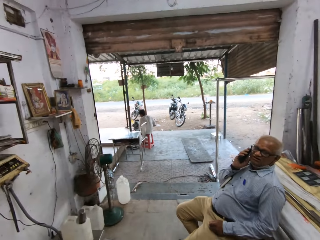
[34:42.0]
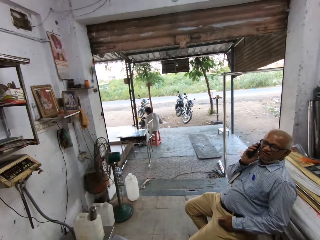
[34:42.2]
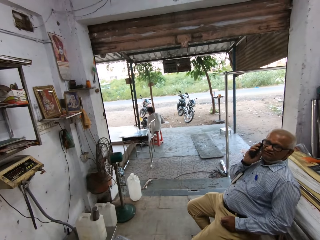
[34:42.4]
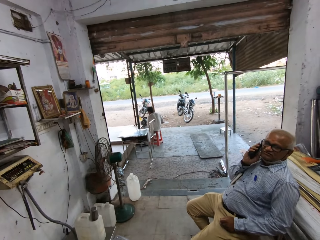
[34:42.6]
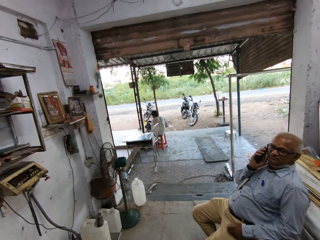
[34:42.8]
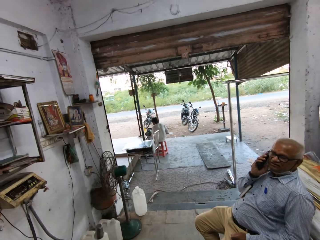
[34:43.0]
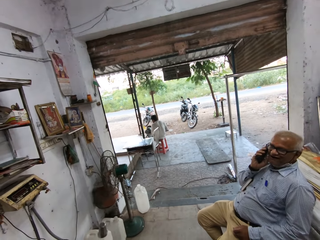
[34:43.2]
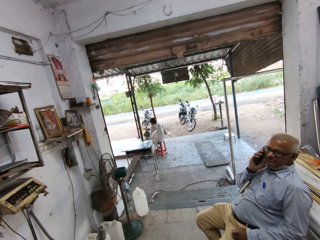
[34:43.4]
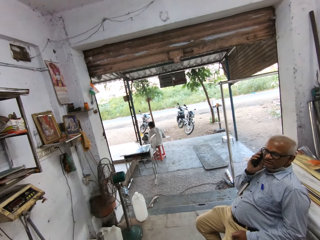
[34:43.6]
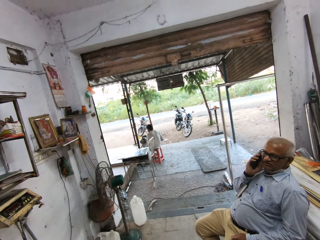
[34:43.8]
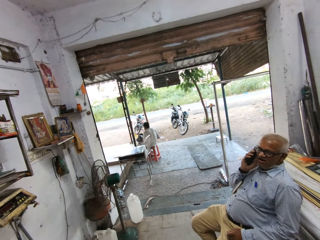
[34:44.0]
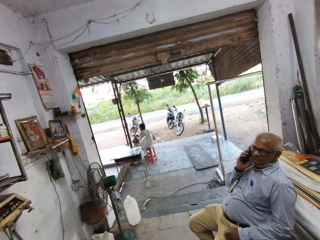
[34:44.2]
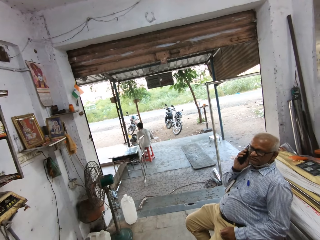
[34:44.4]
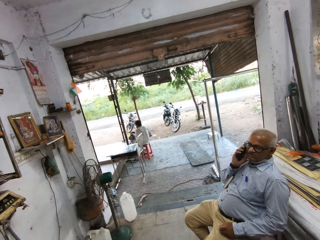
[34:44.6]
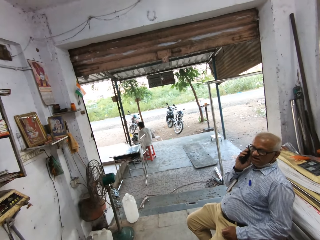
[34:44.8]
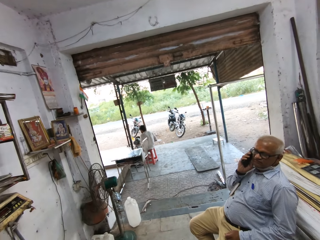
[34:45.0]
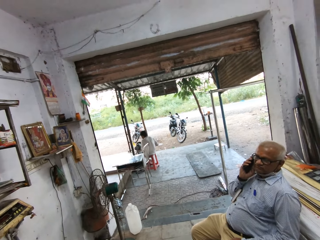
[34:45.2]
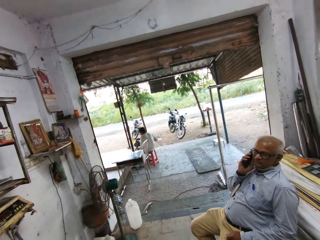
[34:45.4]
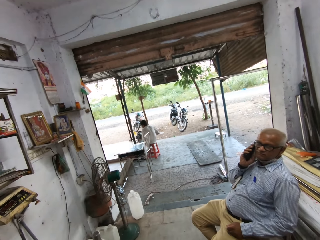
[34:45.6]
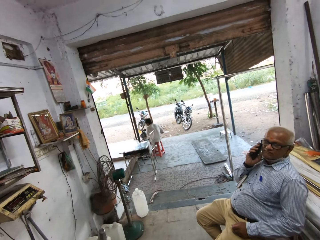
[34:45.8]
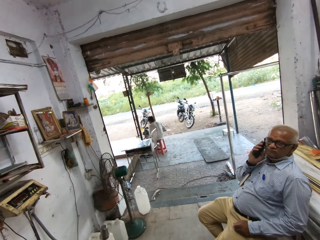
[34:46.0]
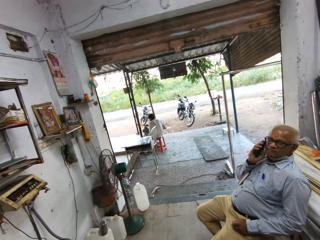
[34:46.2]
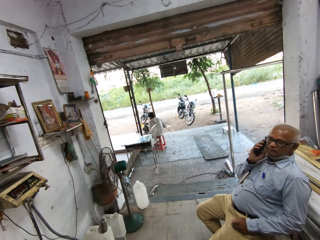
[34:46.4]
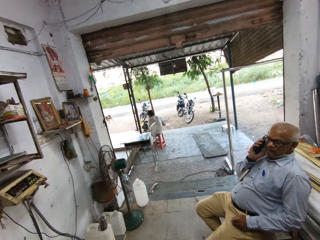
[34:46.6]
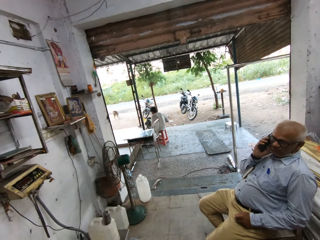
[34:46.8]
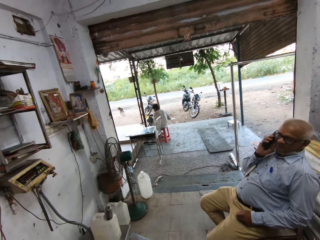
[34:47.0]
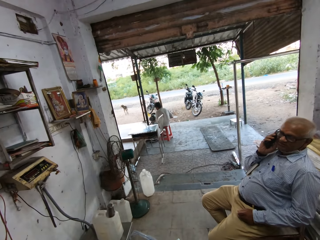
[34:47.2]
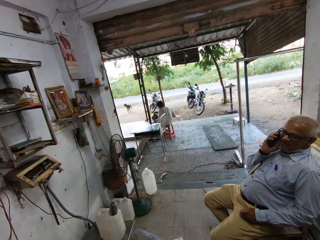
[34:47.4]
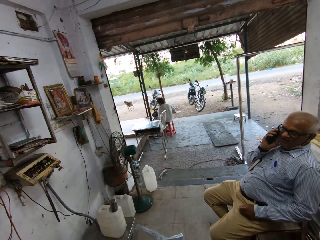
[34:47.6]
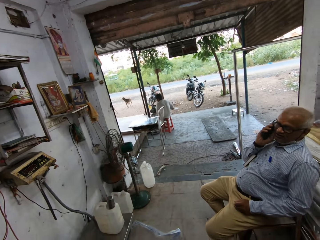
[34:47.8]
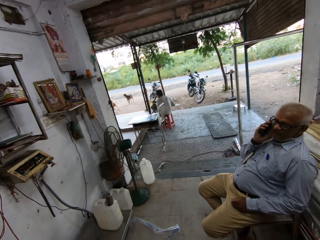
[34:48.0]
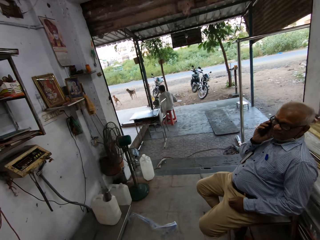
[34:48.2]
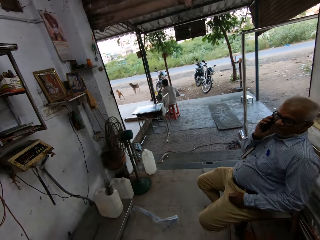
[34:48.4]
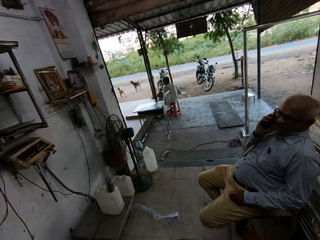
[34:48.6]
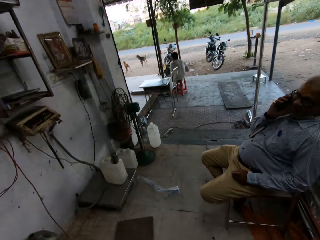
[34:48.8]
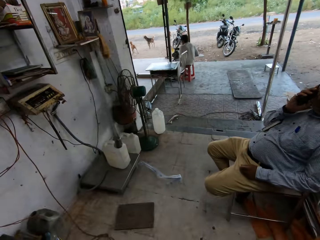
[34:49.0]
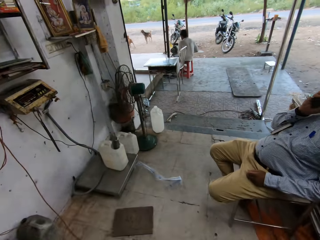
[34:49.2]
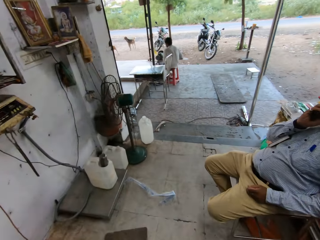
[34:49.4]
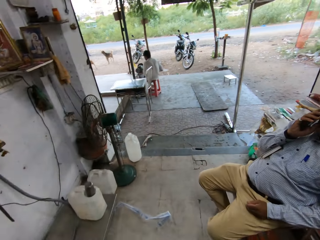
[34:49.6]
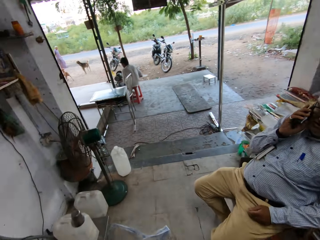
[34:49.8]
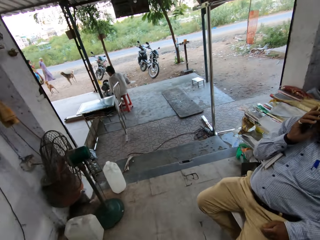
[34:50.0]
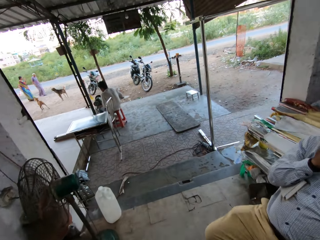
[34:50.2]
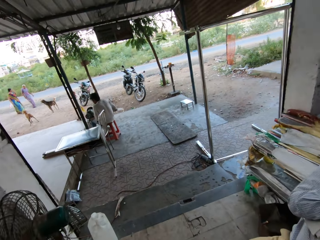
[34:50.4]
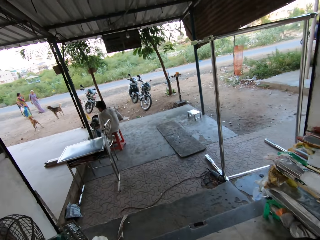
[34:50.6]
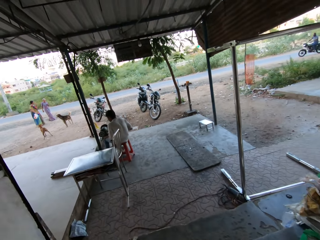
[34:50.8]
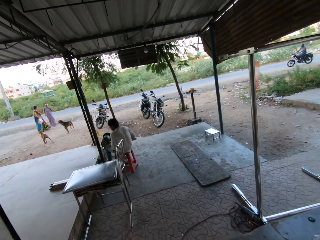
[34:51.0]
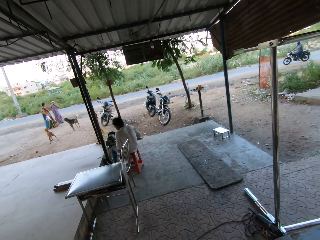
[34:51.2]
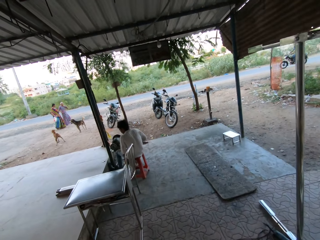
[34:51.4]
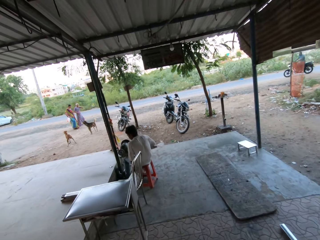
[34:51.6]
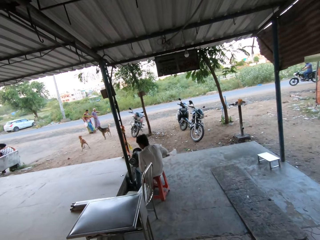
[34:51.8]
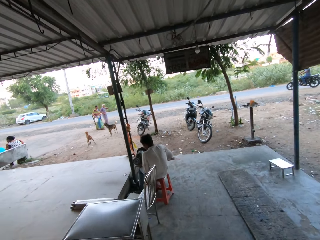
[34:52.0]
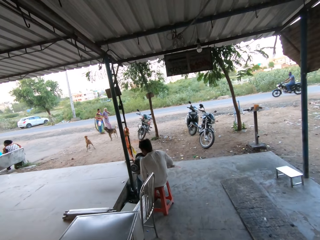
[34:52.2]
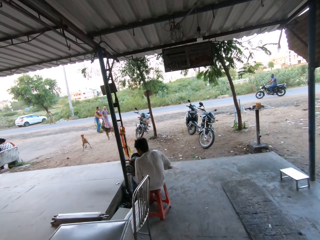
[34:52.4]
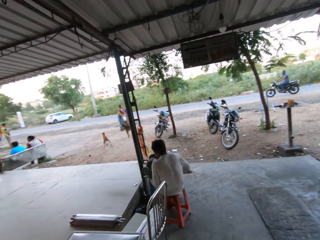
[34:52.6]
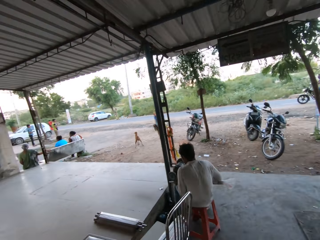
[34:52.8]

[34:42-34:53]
The camera wearer stares around. They speak to a man. The man responds to the camera wearer. The camera wearer moves around.

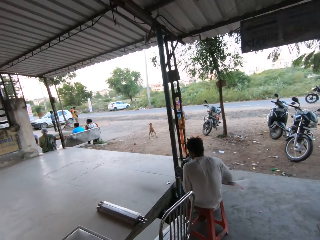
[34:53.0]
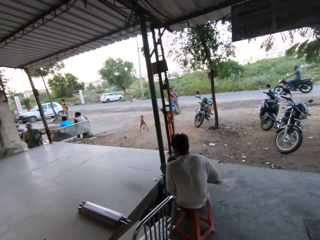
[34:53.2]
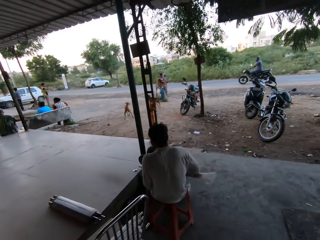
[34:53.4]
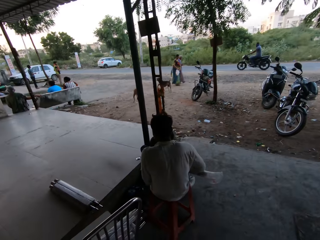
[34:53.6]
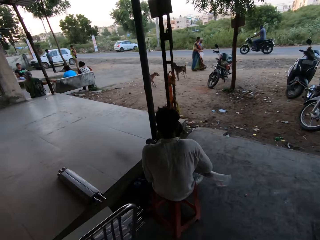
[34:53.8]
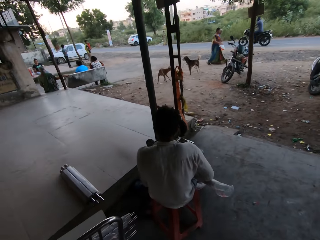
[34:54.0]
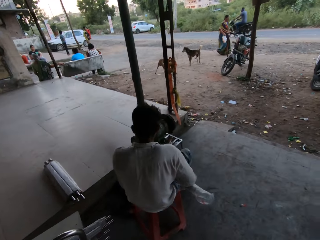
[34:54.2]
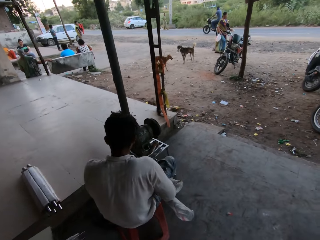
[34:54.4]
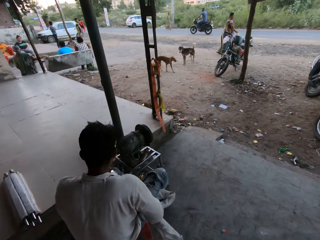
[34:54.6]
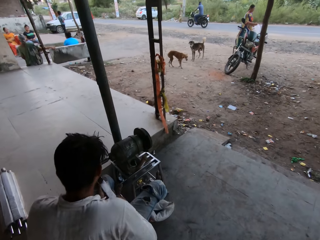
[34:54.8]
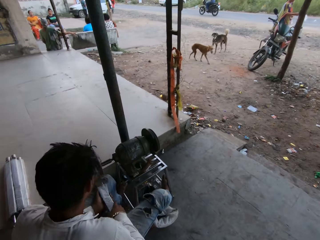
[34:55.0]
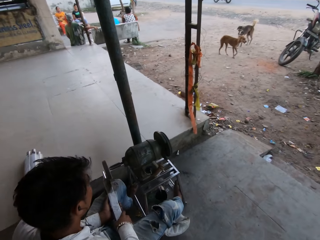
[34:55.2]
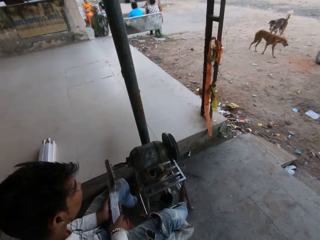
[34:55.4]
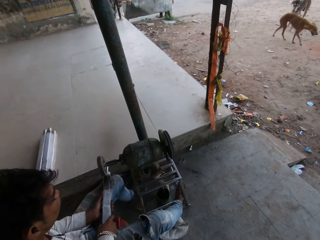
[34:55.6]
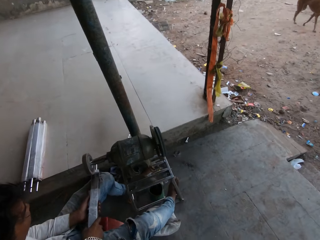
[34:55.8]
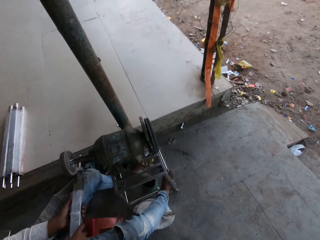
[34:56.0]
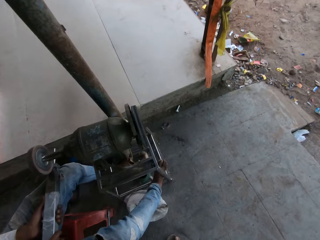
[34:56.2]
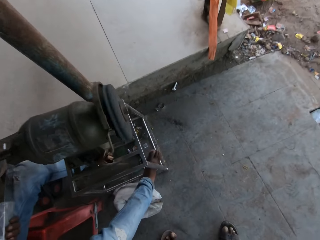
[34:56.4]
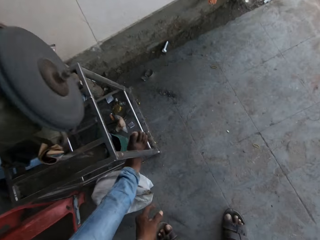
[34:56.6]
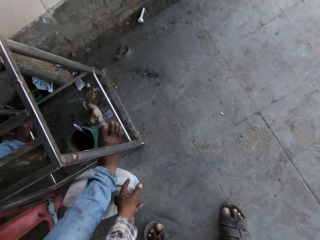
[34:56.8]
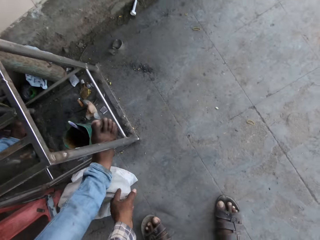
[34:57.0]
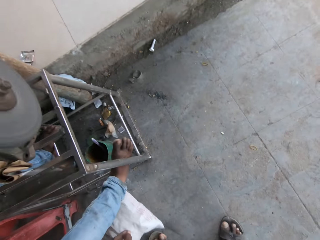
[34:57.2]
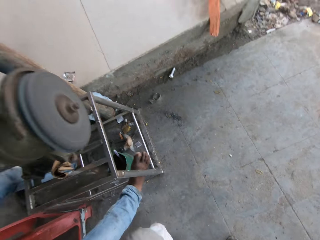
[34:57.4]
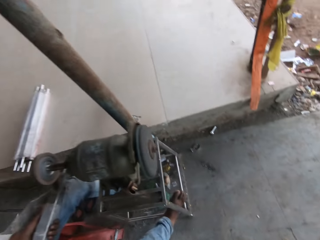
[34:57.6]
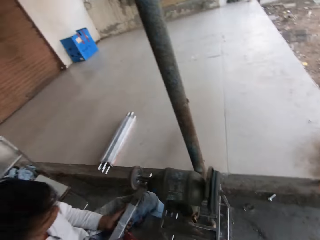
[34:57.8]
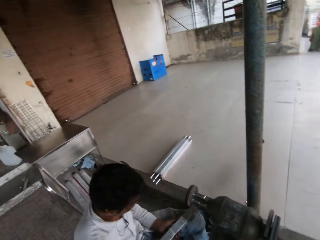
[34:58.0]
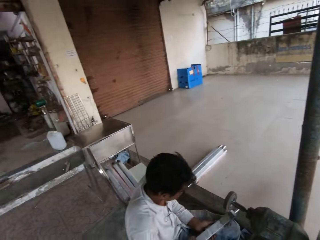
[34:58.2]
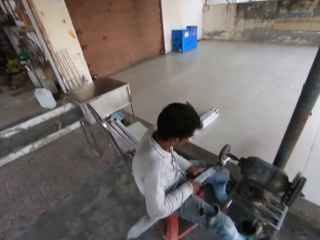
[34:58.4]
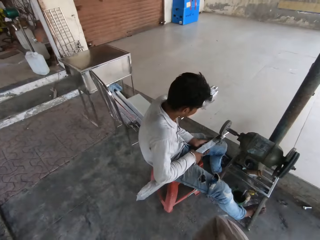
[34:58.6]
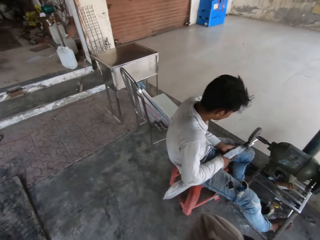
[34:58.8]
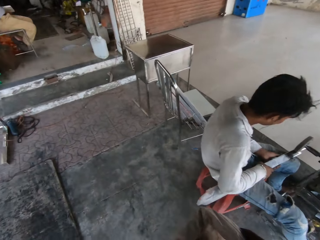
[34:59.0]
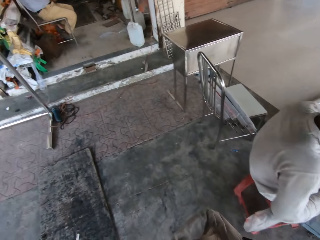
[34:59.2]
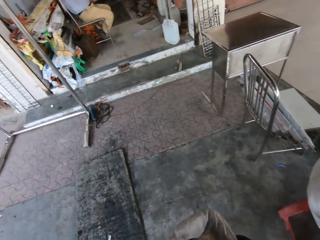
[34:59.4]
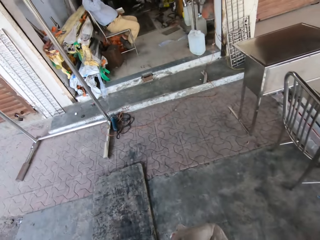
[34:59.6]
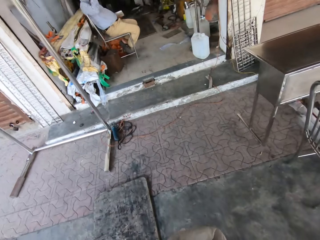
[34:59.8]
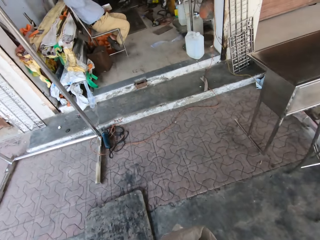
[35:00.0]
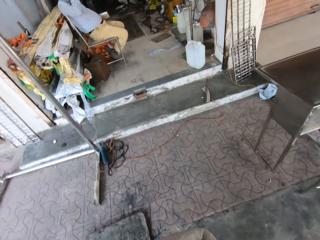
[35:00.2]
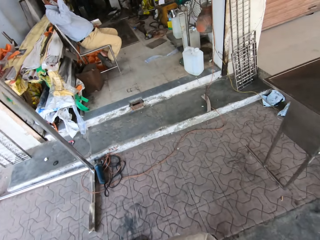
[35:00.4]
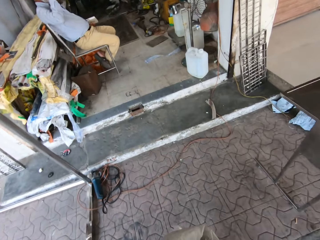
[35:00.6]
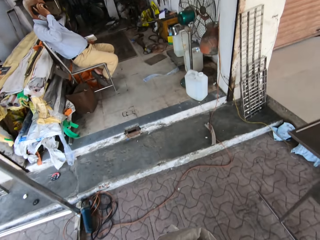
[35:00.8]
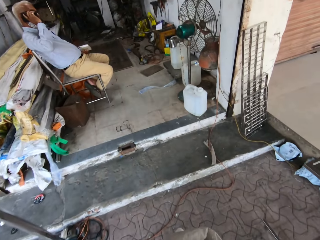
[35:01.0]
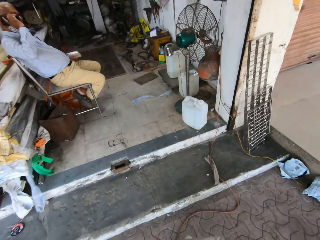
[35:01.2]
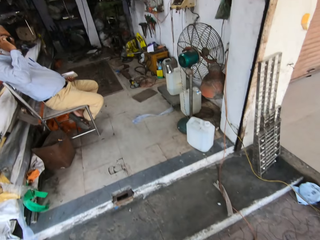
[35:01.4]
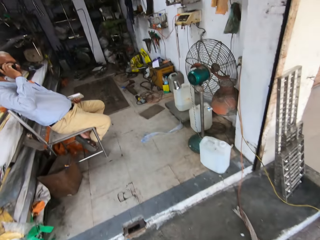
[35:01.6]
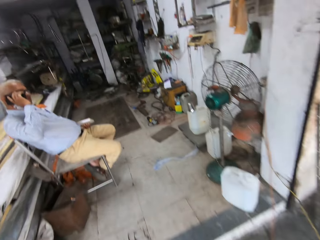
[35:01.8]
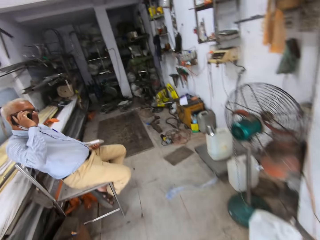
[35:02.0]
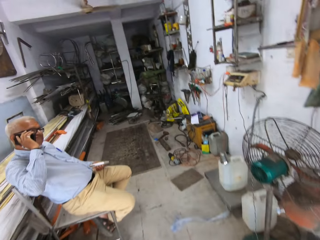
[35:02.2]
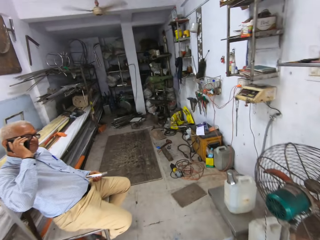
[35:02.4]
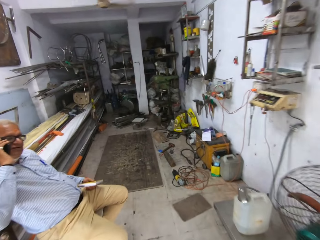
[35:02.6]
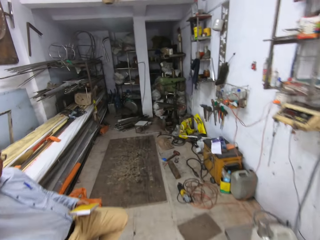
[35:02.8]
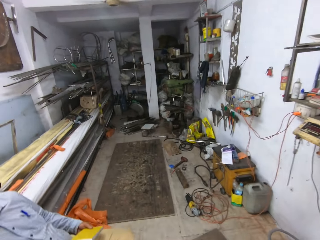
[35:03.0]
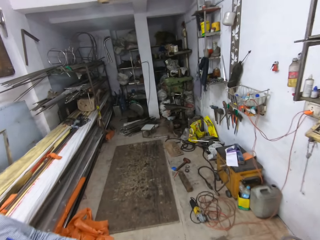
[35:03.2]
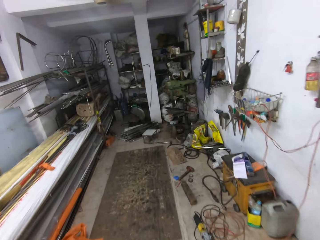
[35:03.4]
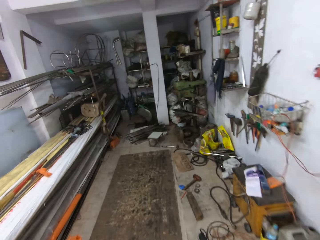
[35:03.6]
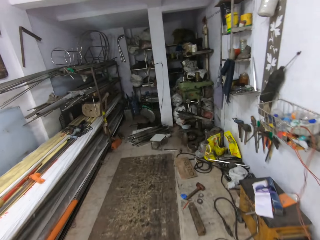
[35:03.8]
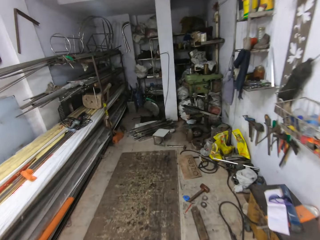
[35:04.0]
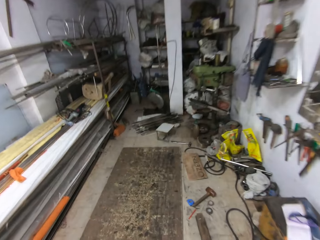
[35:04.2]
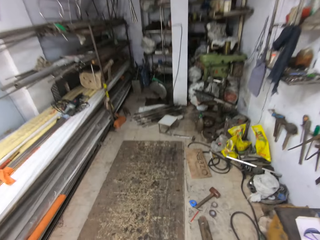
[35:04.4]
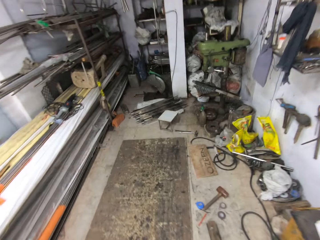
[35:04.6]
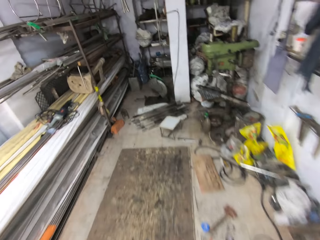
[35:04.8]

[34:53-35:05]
A man sharpens a metal rod in his hands with a honing wheel. The camera wearer picks up a white sack or bin on the floor with his left hand. He carries the bin. He walks into the workshop.
